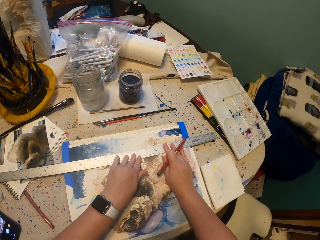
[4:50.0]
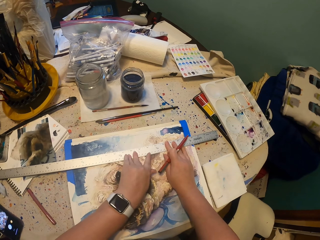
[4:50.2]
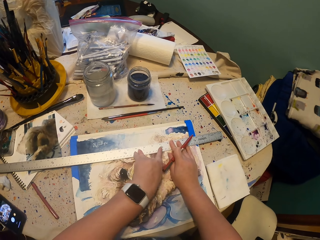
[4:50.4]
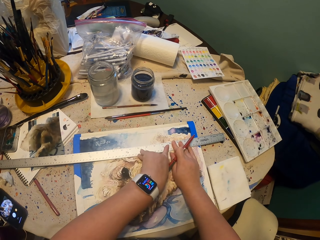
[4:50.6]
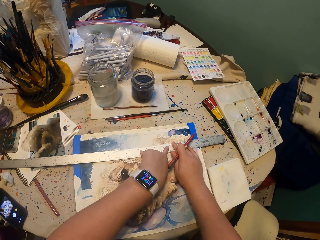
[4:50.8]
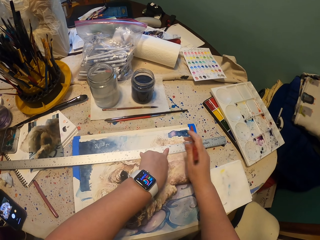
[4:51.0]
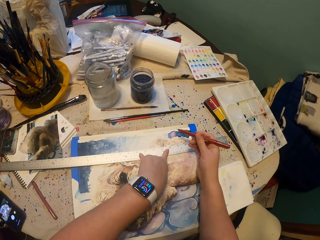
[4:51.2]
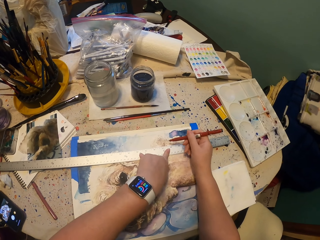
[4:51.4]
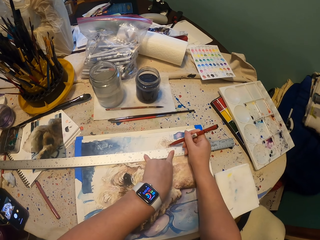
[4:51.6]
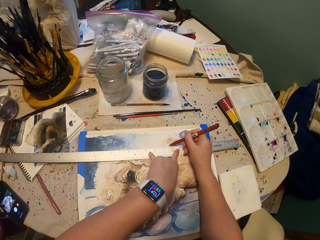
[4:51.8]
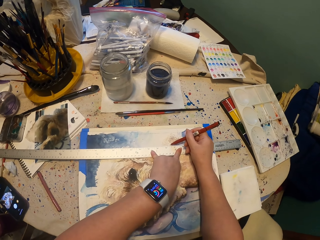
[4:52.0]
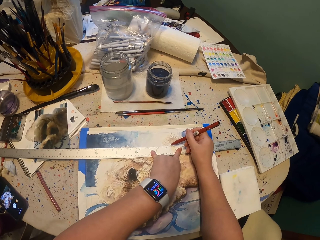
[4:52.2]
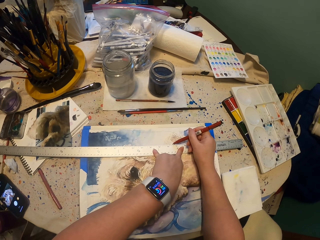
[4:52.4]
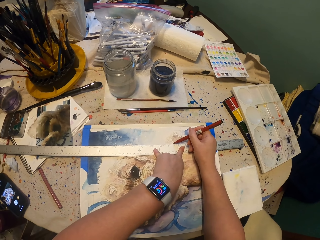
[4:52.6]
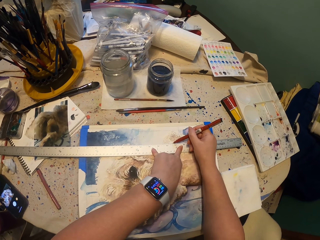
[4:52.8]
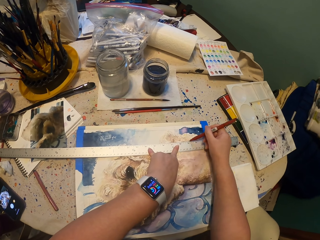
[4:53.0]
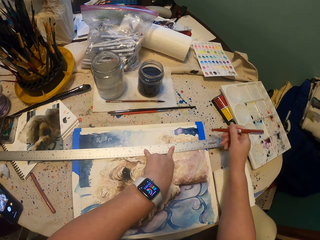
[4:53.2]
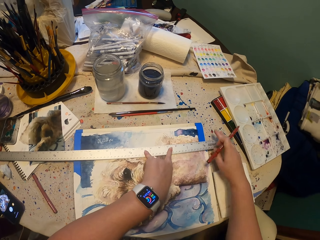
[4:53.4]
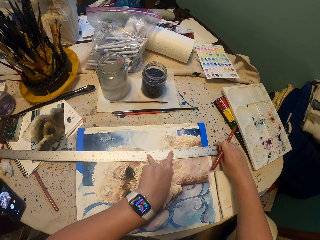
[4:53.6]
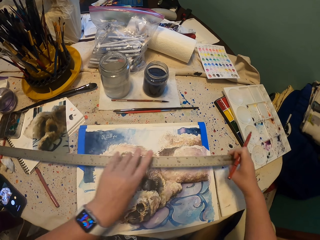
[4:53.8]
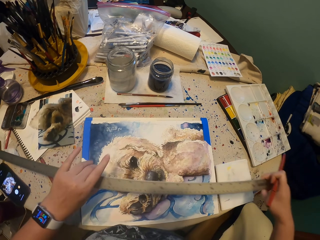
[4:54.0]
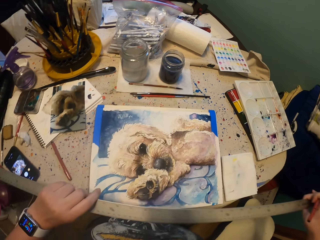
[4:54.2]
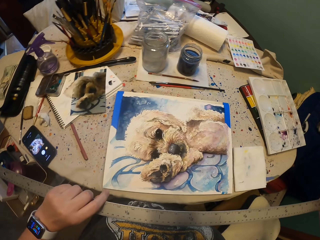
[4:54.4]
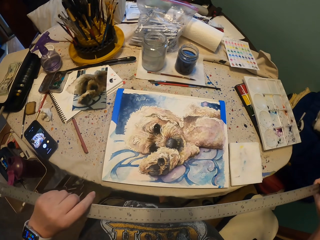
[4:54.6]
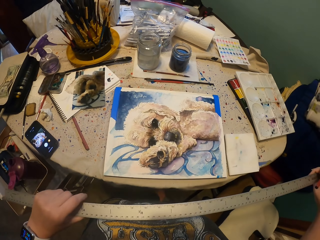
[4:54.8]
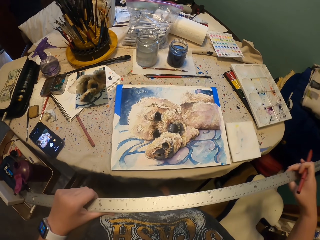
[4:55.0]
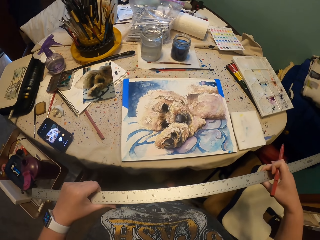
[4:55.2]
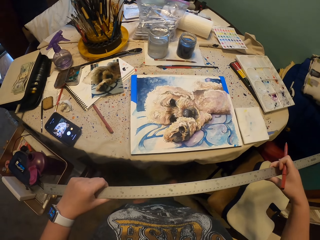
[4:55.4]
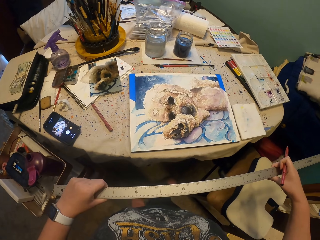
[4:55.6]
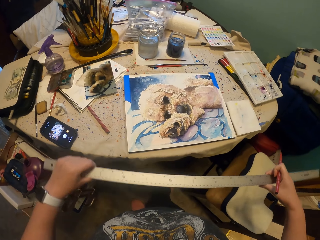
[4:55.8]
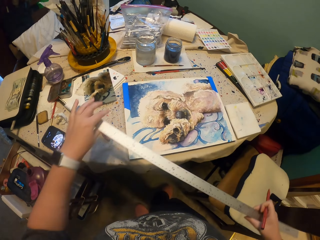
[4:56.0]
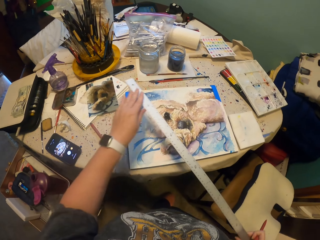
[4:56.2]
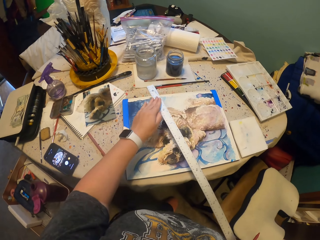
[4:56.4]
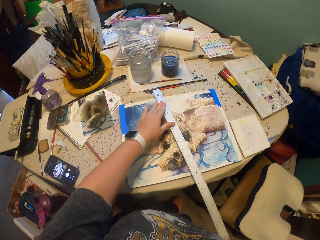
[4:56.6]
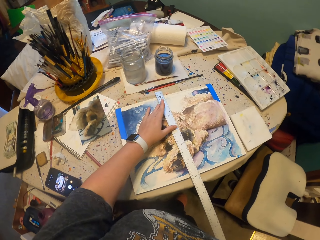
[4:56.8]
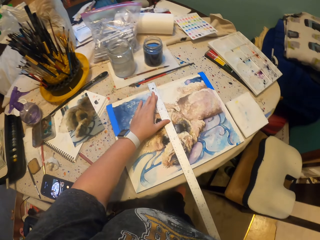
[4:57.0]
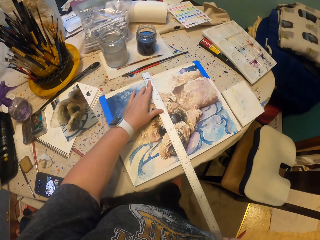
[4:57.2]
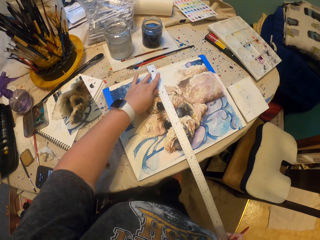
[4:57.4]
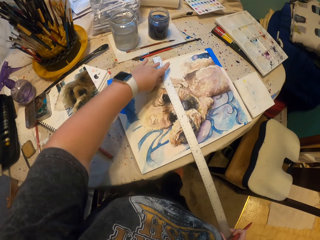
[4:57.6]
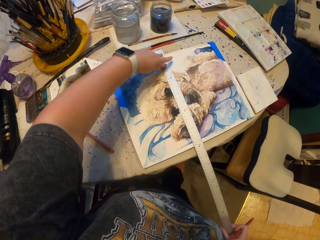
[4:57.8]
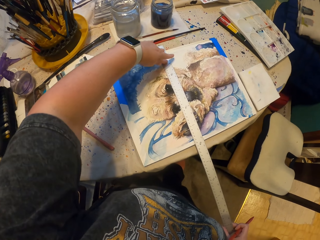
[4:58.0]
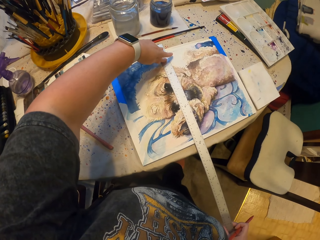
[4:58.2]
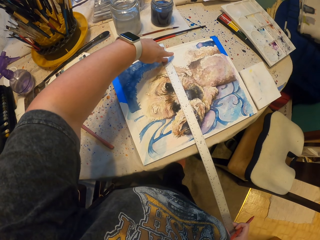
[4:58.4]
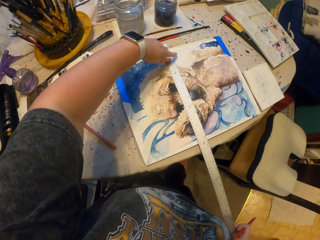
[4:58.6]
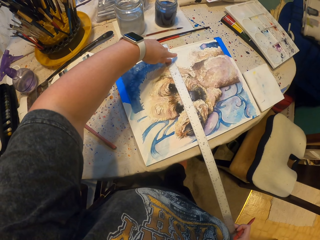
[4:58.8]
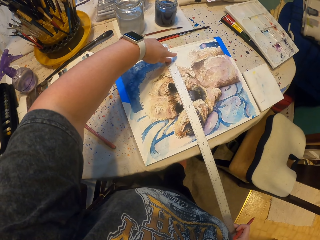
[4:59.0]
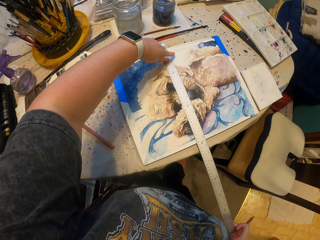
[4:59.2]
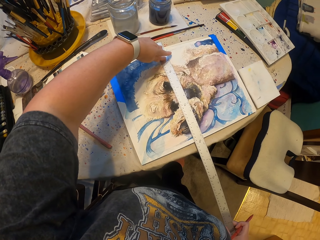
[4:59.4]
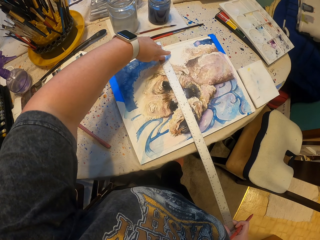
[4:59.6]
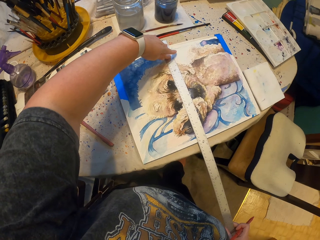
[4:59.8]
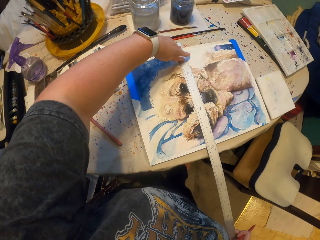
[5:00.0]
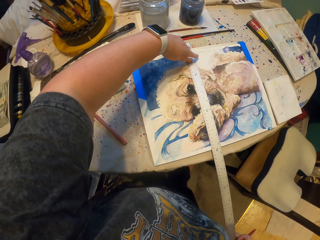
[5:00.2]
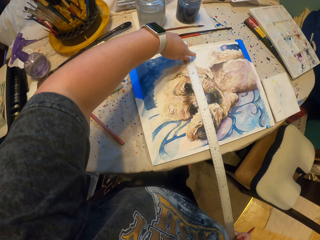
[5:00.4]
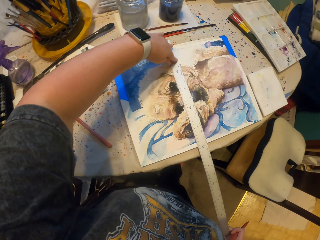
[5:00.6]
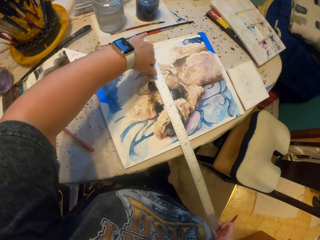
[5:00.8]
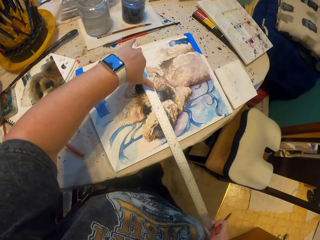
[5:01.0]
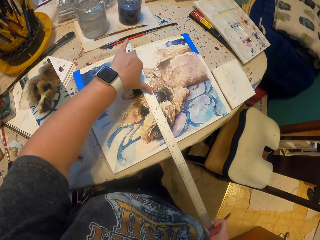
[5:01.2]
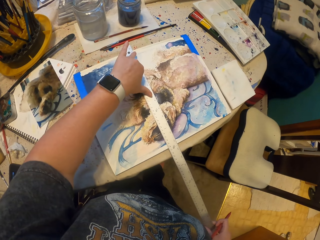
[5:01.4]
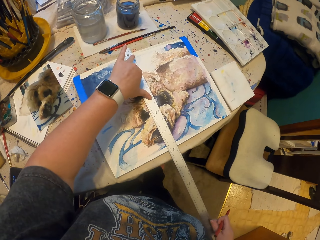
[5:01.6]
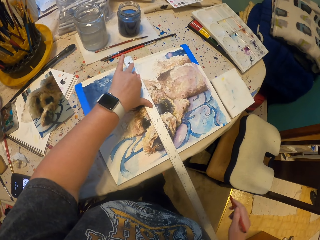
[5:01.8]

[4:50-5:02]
The camera wearer marks the picture with a pencil. They write on a drawing paper. They hold a ruler. They continue to measure the picture with the measuring ruler.

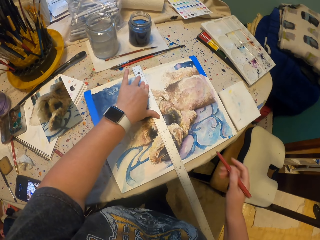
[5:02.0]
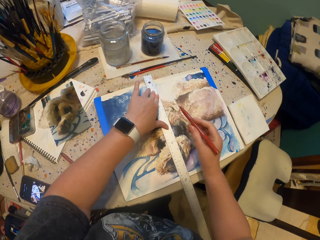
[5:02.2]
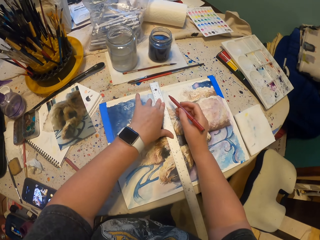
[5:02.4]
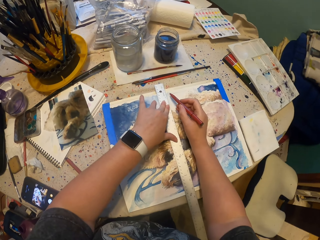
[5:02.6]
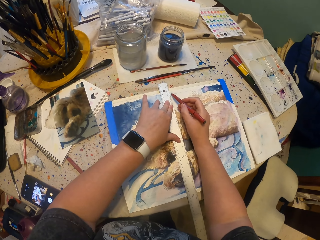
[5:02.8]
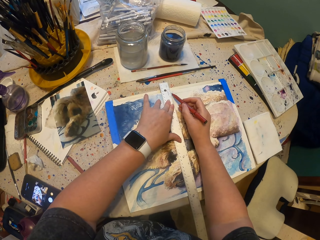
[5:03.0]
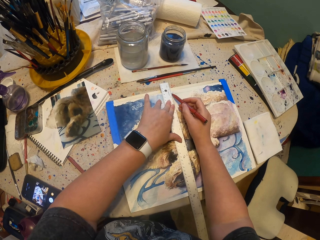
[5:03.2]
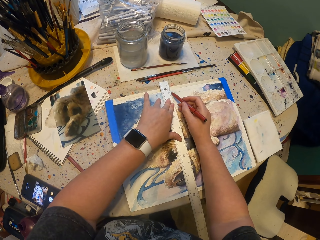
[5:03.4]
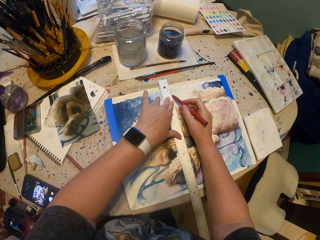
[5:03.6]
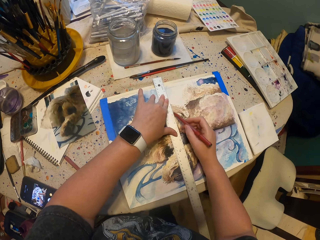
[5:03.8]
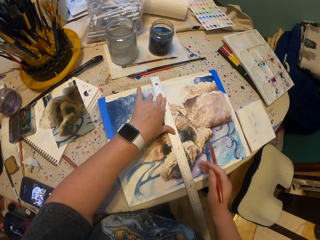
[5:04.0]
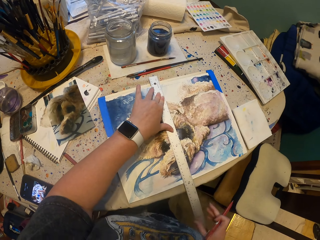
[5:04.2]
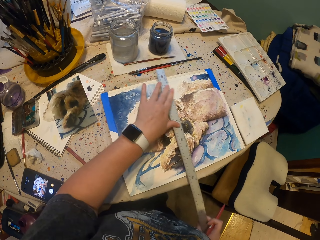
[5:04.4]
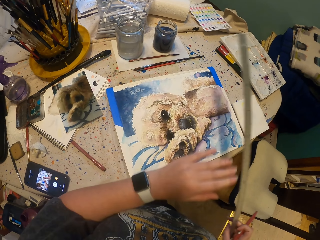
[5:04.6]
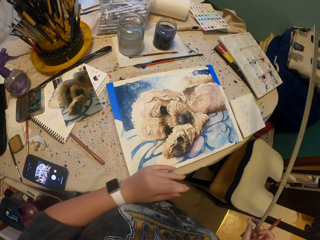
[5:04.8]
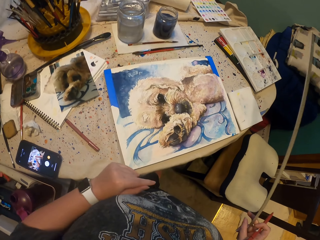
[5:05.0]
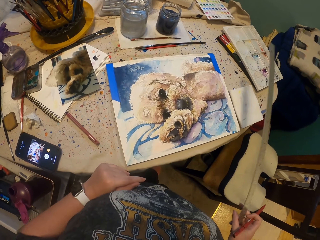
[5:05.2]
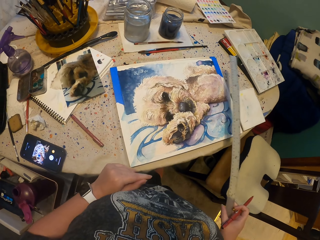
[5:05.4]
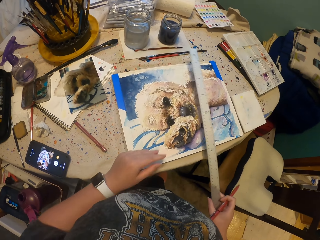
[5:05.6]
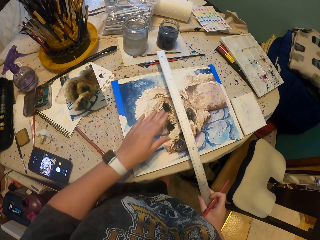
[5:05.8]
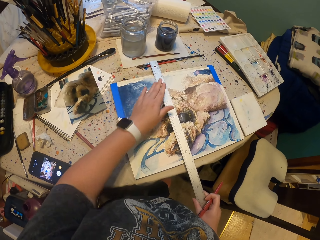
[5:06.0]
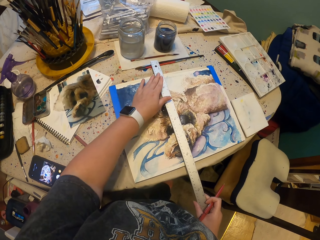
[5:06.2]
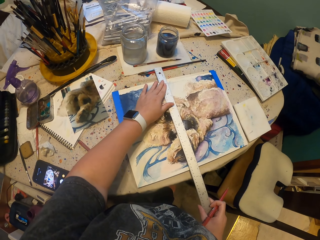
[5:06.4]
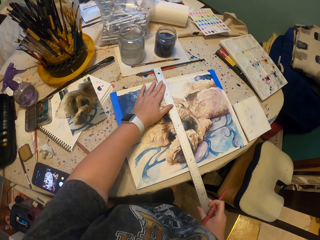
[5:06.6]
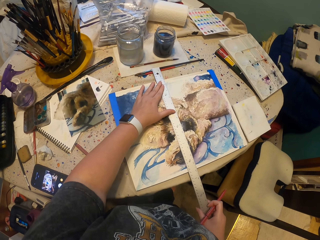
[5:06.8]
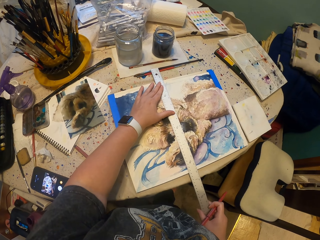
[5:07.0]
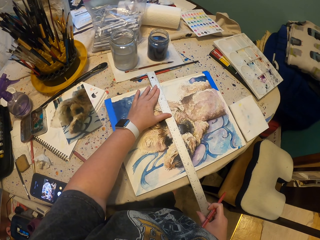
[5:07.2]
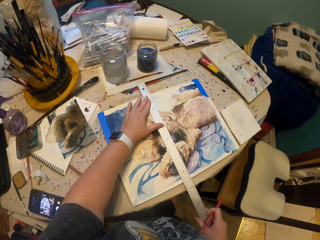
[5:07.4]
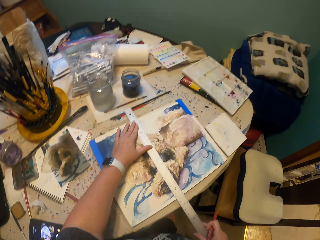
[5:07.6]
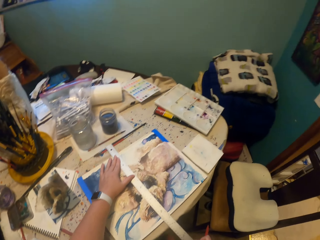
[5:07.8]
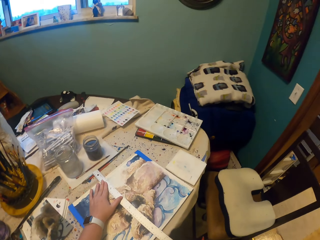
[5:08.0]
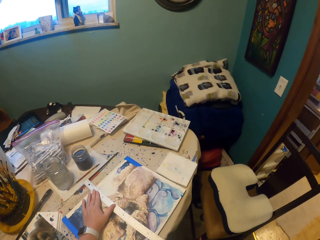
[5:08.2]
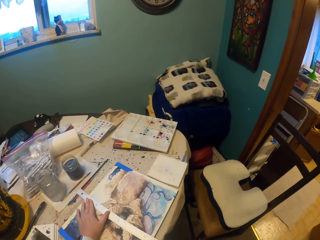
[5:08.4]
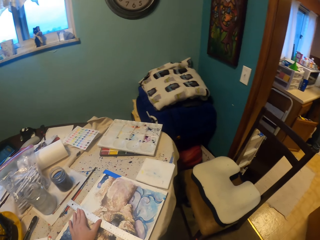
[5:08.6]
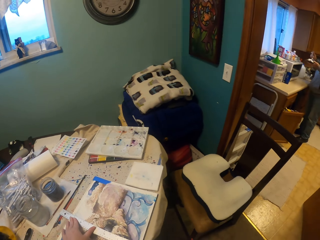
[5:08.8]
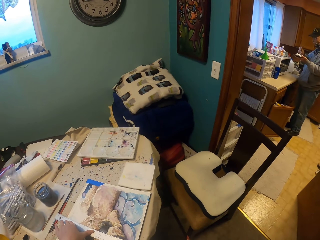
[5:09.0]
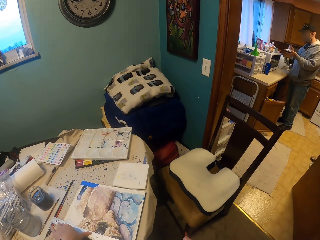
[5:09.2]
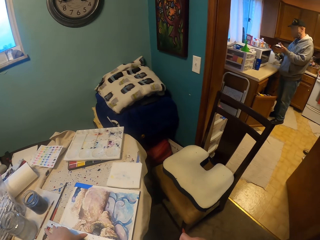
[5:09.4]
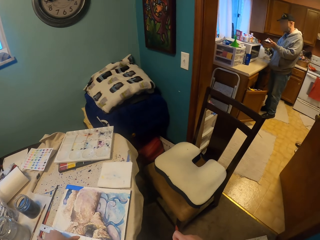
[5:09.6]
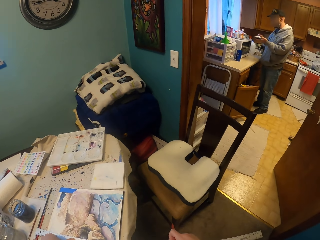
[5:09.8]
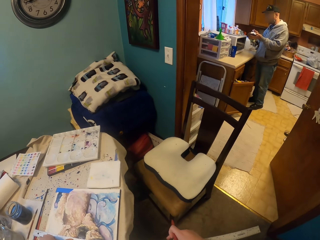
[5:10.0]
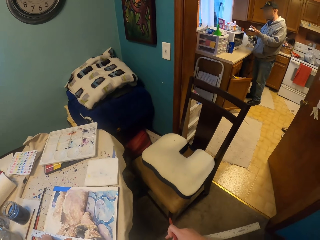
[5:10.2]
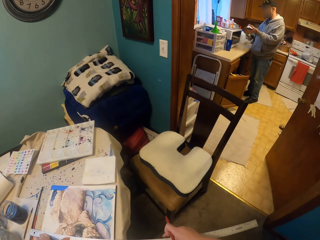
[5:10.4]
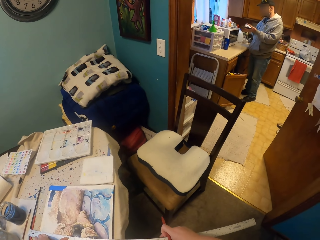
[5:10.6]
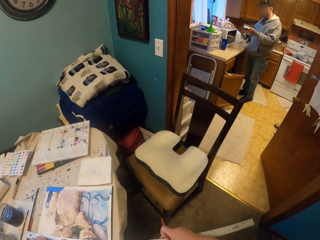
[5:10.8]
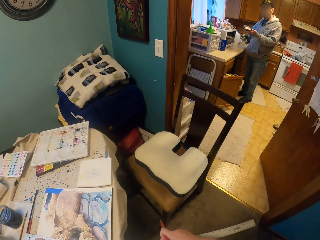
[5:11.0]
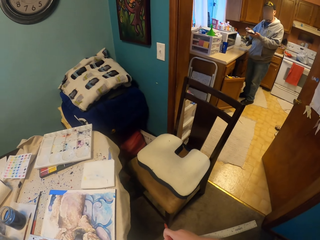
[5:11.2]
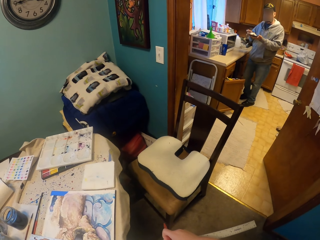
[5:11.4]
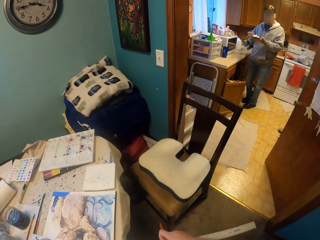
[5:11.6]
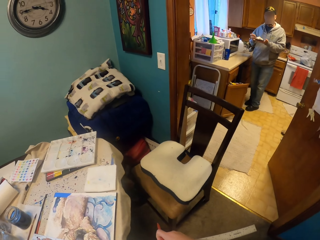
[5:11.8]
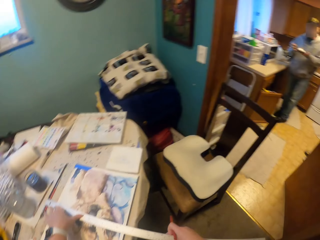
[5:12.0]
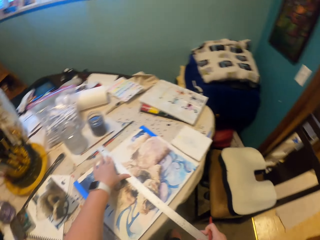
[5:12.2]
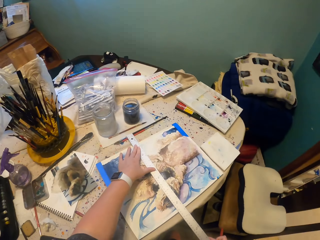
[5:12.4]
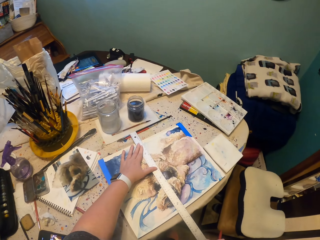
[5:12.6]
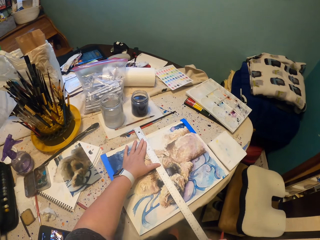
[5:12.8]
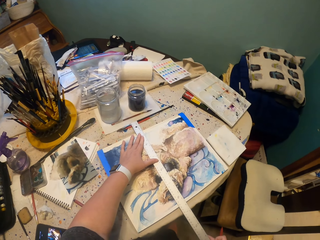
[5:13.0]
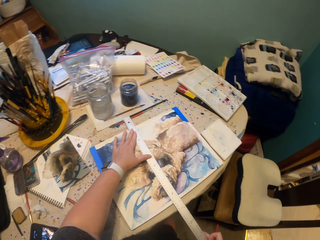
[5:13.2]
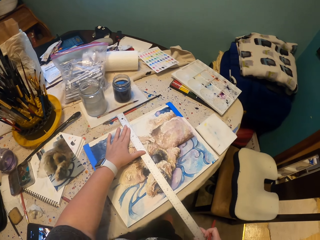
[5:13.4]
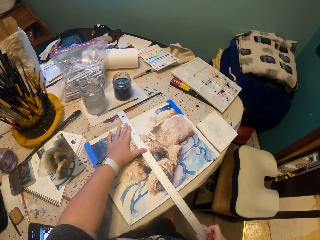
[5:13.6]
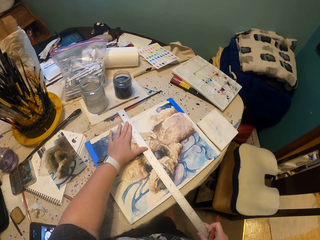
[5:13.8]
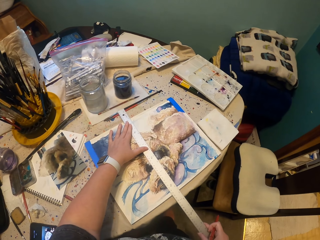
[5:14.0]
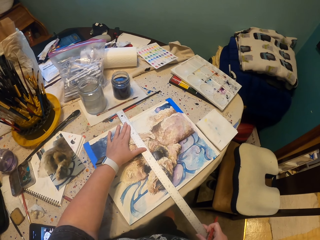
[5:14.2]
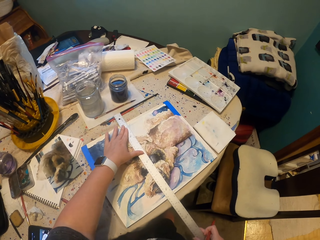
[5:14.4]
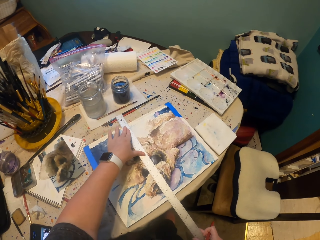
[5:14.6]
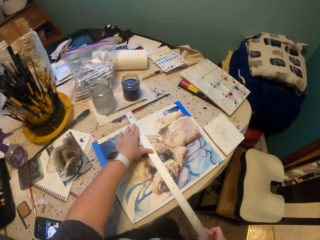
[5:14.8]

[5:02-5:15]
The camera wearer draws a line. They mark the picture with a pencil. They raise a ruler. They place the ruler on something. They look around. They measure something.
